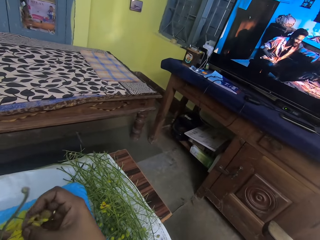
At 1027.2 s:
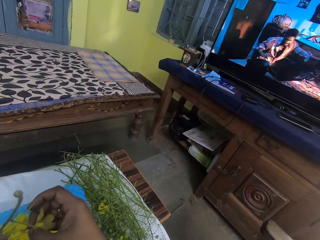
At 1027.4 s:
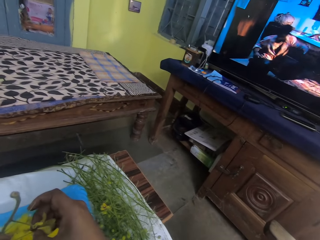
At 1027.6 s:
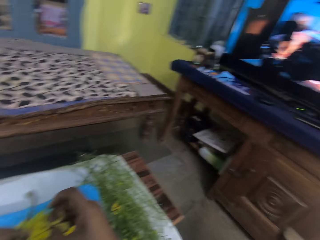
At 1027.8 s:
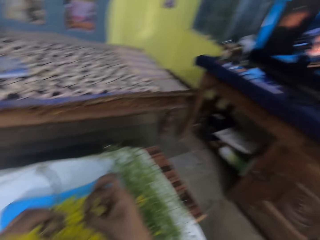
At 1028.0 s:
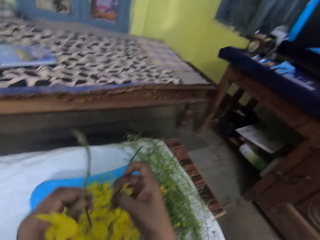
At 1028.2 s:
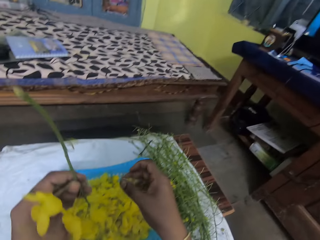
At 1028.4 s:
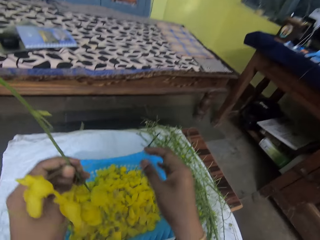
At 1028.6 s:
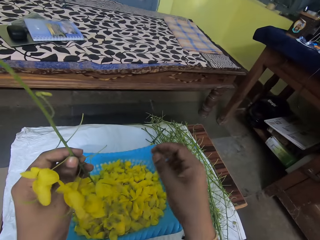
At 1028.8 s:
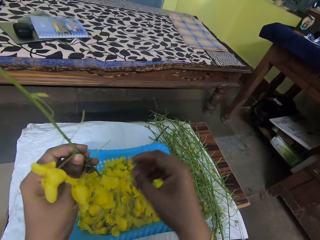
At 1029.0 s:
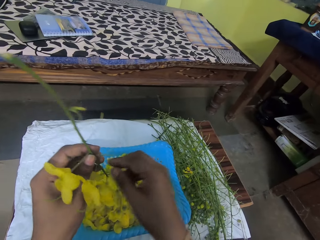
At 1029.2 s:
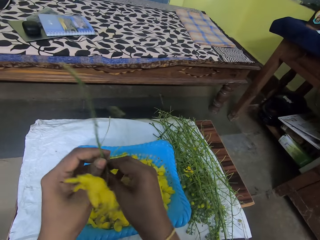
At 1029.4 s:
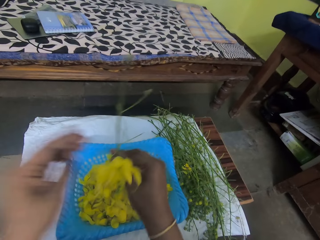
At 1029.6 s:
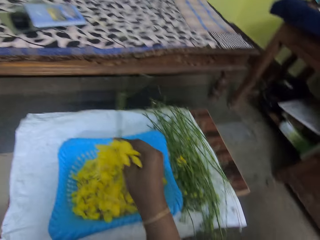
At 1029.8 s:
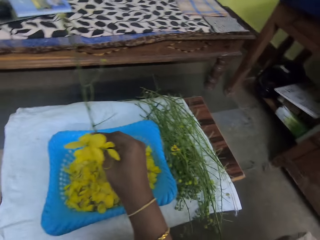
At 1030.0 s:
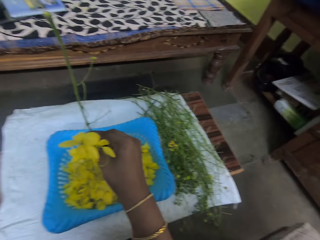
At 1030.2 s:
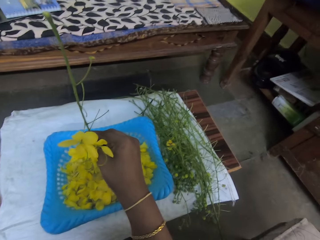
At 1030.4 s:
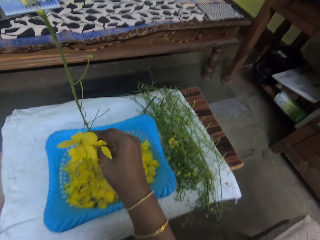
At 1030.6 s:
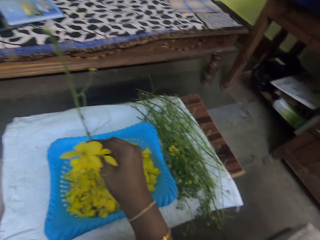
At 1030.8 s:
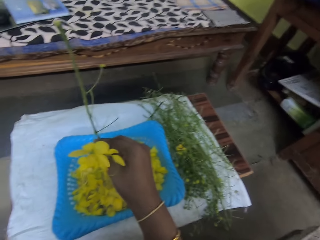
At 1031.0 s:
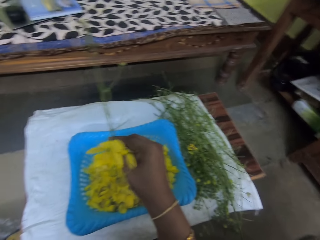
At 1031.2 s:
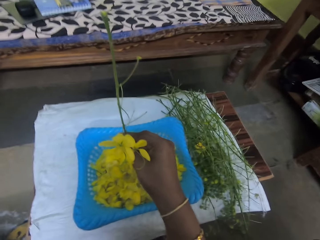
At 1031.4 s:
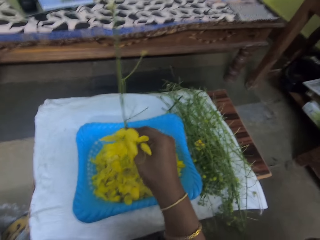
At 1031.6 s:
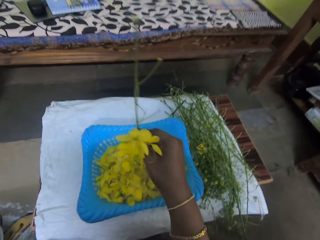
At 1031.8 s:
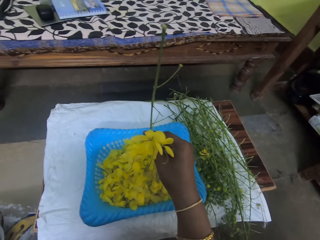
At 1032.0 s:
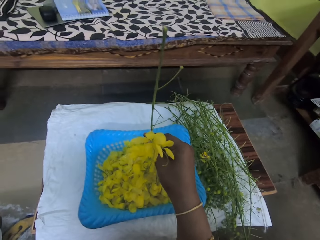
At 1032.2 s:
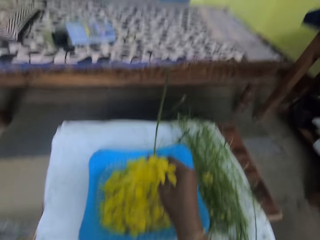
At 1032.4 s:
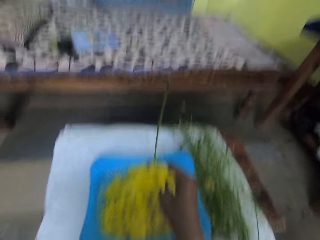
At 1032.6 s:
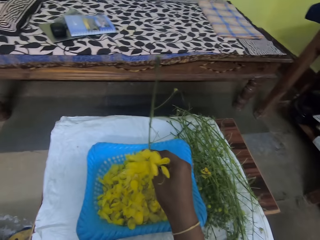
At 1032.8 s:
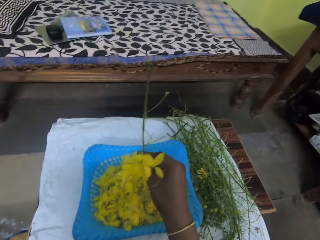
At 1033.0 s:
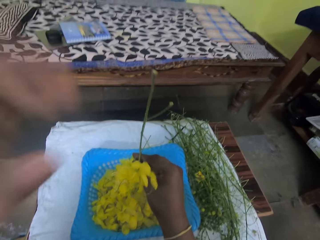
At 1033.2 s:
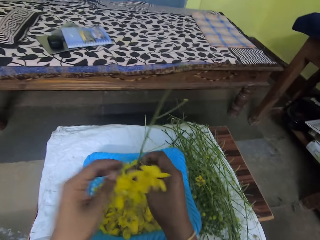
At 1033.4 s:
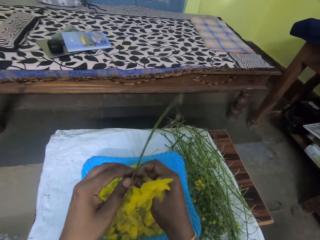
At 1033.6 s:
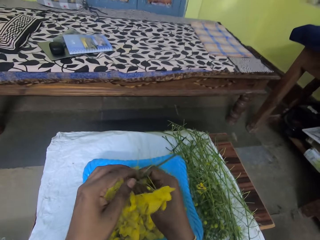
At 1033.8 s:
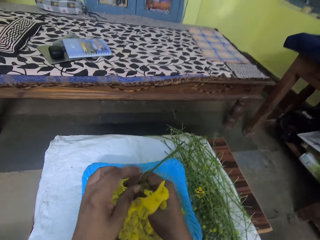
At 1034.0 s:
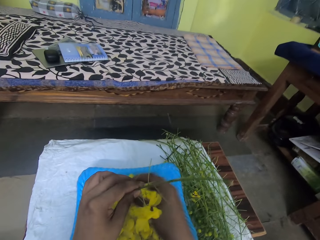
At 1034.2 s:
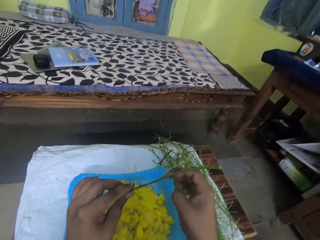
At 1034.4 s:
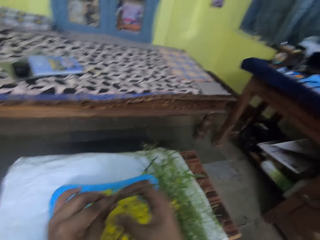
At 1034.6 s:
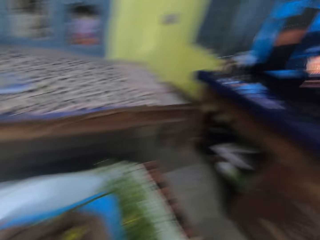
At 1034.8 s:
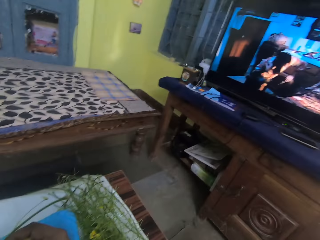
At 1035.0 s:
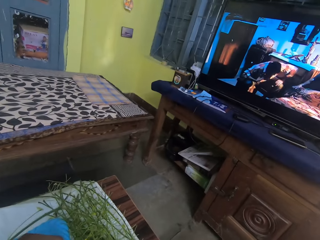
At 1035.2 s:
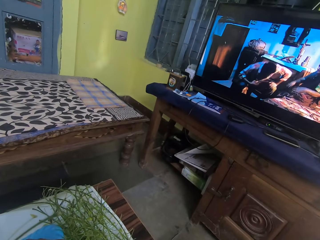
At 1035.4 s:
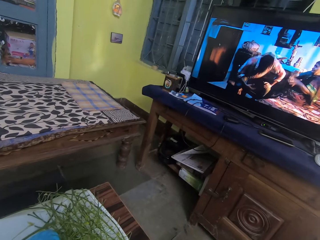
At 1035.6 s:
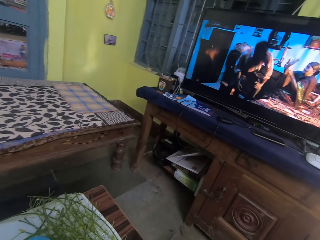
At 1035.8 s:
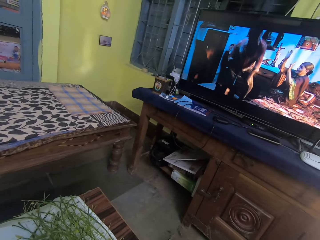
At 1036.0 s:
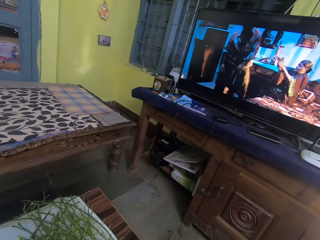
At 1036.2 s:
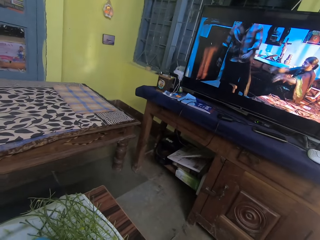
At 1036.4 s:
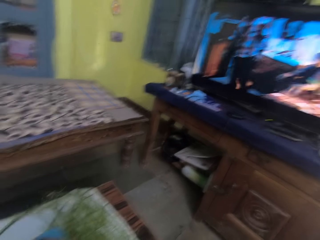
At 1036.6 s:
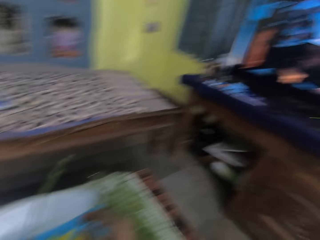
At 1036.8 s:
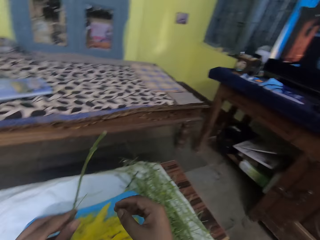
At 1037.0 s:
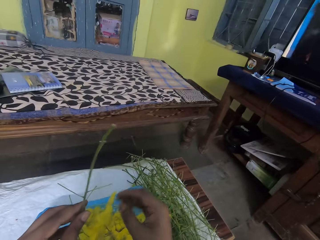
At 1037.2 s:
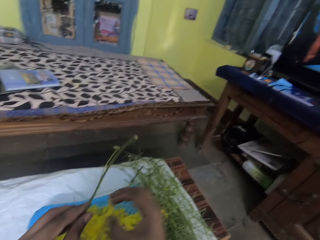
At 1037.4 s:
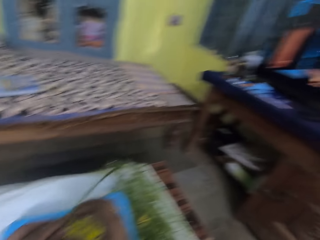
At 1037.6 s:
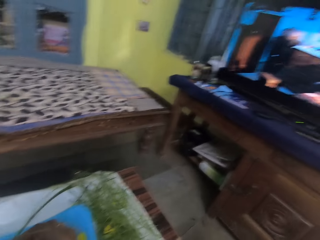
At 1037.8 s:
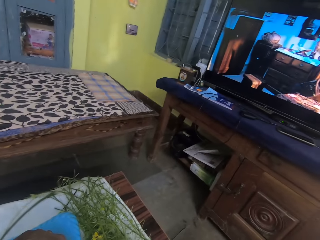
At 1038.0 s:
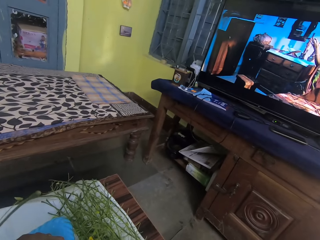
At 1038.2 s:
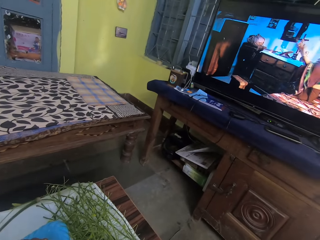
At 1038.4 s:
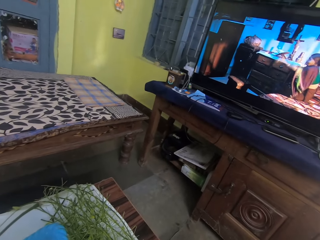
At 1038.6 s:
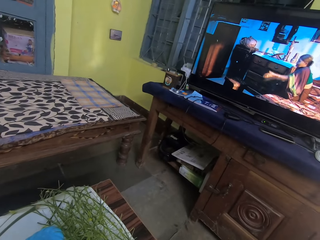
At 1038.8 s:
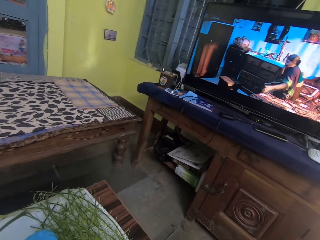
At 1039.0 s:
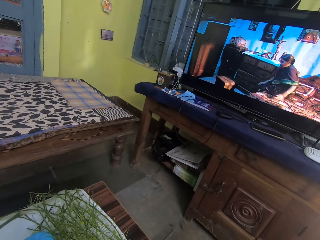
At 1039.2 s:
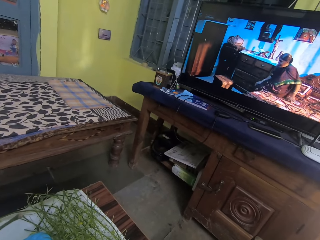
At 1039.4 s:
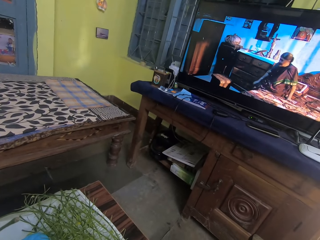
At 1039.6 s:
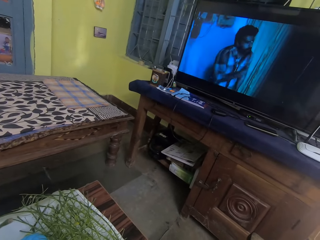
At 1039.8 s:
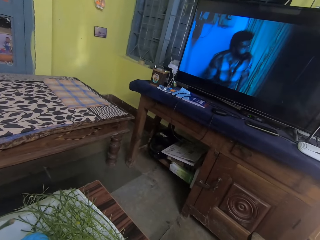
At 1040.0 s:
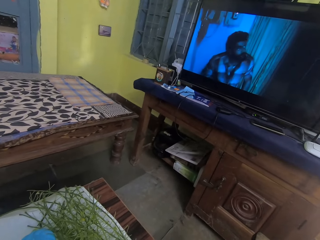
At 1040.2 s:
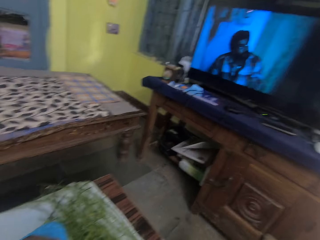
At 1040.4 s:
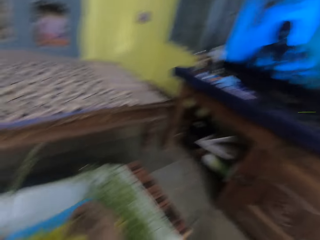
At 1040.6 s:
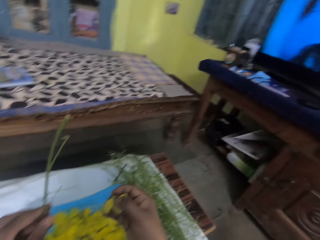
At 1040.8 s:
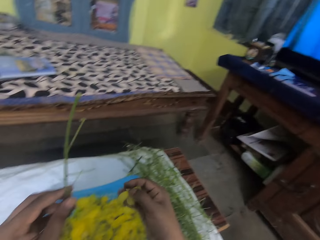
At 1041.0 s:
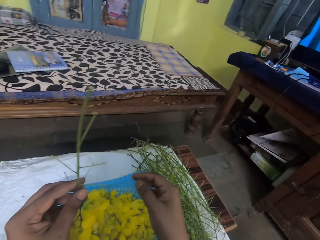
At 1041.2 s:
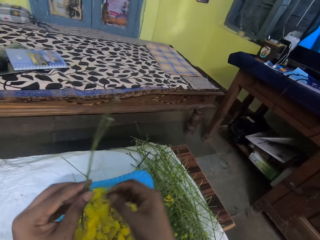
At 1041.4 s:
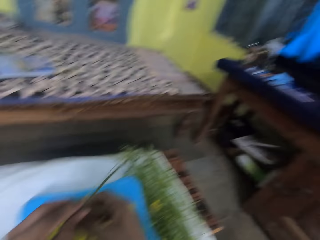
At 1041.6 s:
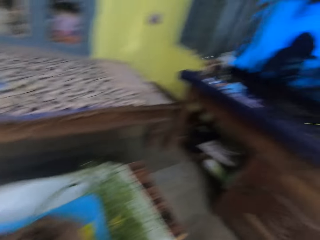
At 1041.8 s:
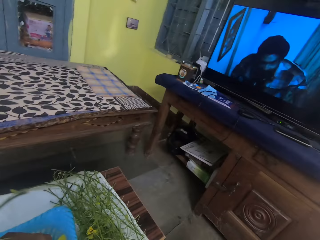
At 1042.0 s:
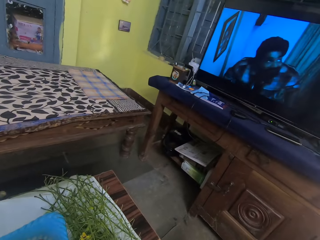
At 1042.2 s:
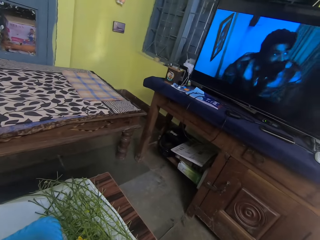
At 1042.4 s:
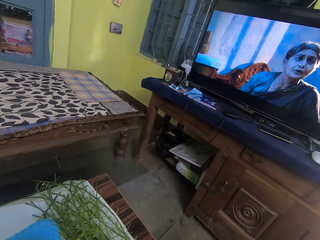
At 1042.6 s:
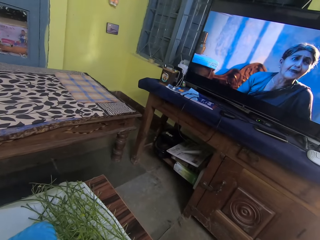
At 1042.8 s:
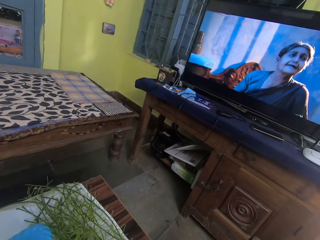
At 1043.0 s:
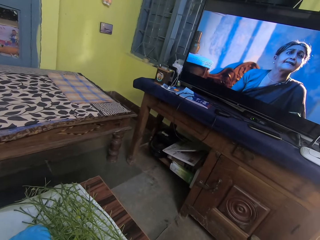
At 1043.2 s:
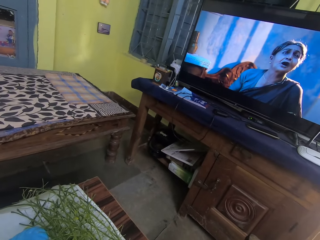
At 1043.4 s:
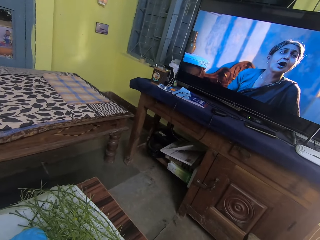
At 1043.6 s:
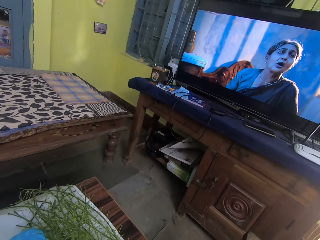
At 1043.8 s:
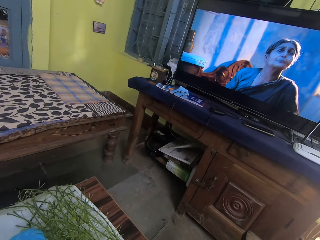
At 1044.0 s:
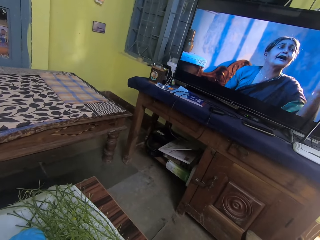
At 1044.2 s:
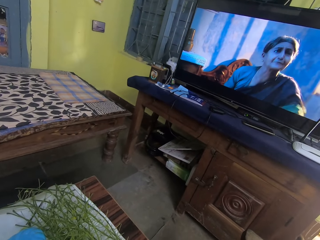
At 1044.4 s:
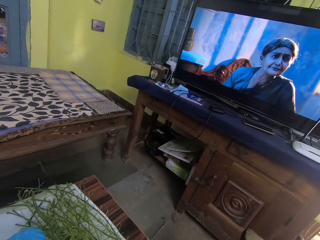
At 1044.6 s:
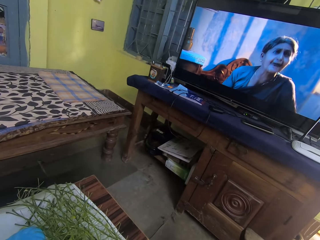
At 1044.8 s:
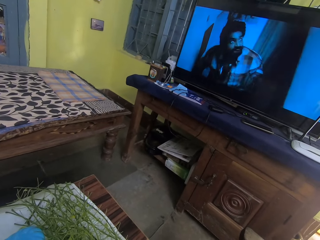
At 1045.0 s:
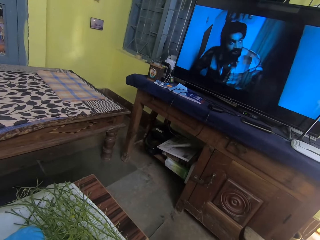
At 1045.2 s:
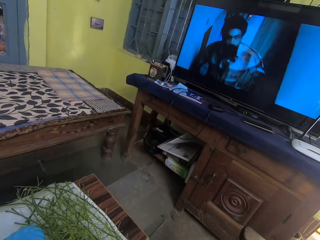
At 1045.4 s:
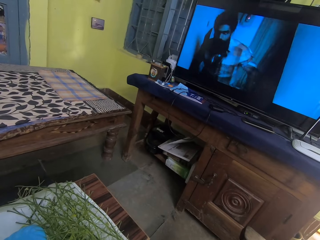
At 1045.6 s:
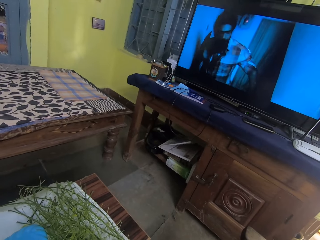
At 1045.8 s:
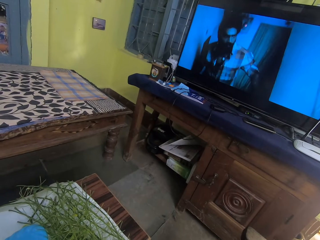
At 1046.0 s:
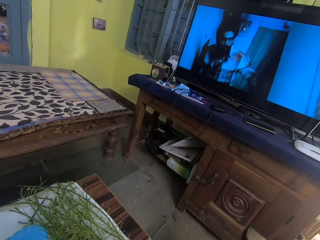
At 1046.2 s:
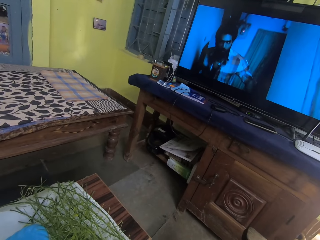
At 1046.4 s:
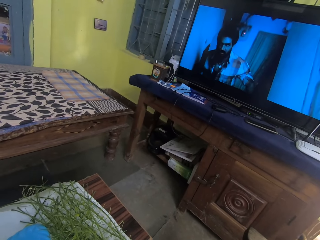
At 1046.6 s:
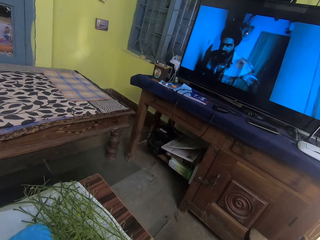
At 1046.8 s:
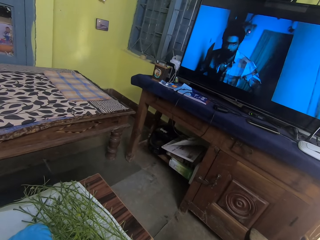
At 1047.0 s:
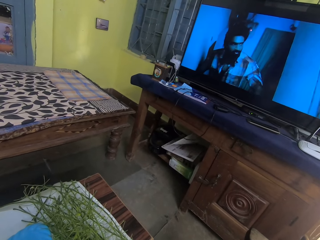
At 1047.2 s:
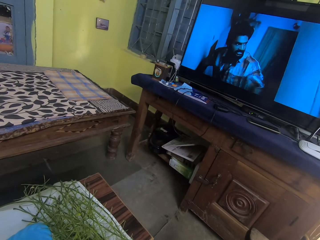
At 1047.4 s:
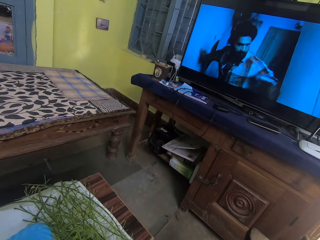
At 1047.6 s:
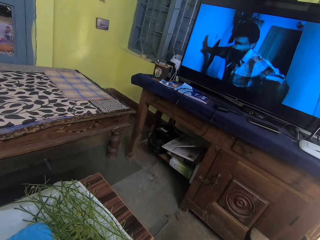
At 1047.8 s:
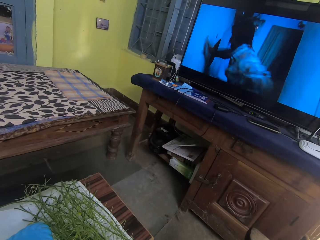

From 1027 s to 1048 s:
The camera wearer drops the bok choy flower on the tray on the table with his right hand. He passes the stem to his right hand with his left hand. He holds the flowers. He passes the stem to his left hand with his right hand. He looks around the room. He drops a bok choy flower on the tray on the table with his right hand. He holds a flower. He looks at the television.
